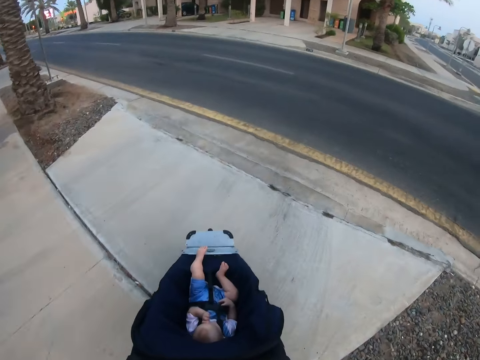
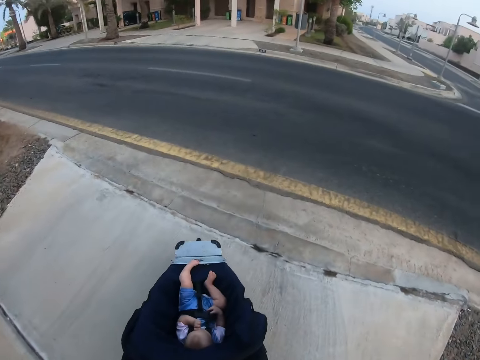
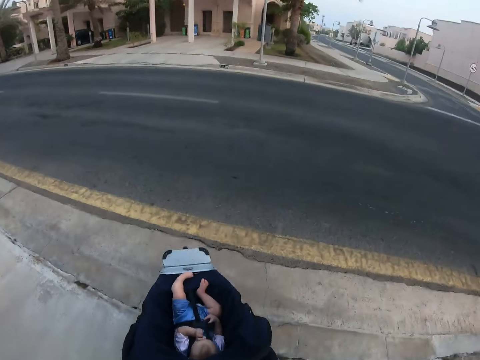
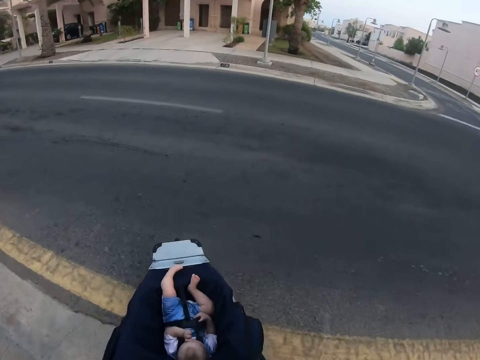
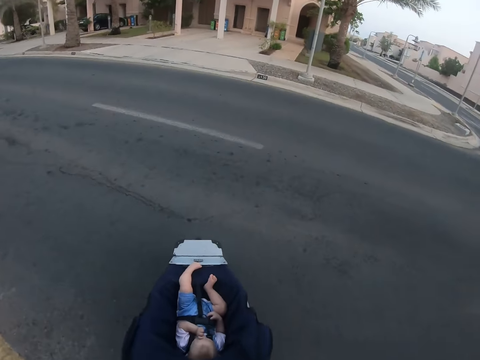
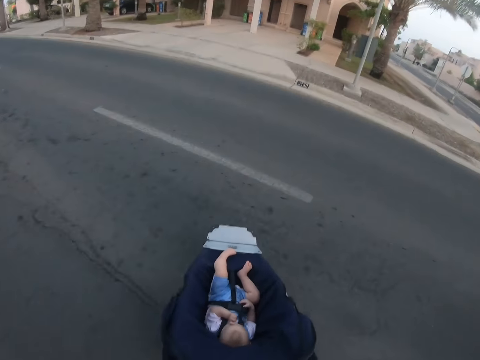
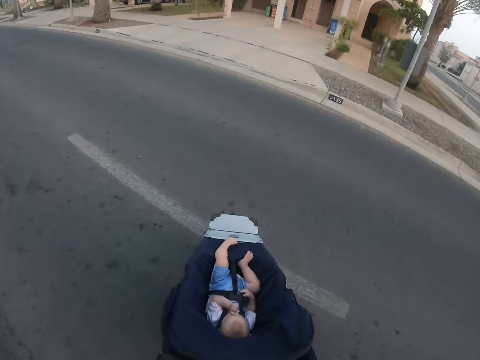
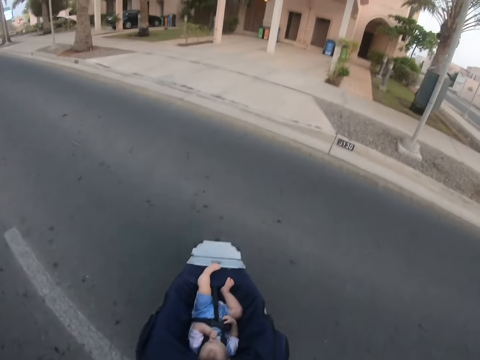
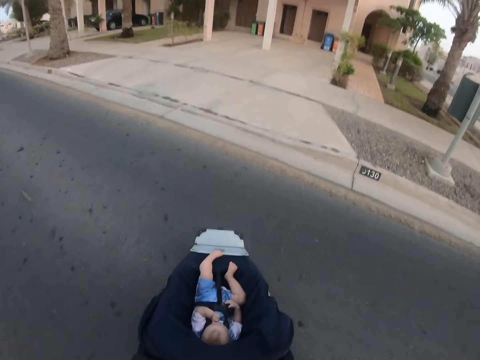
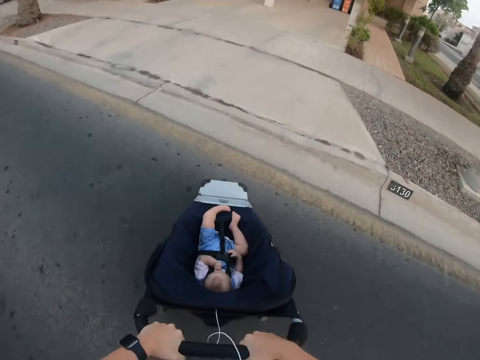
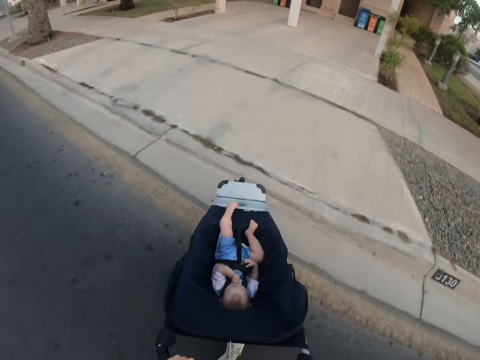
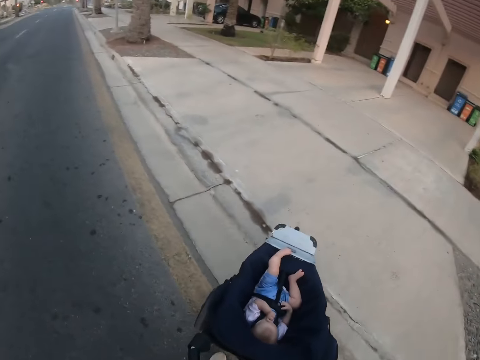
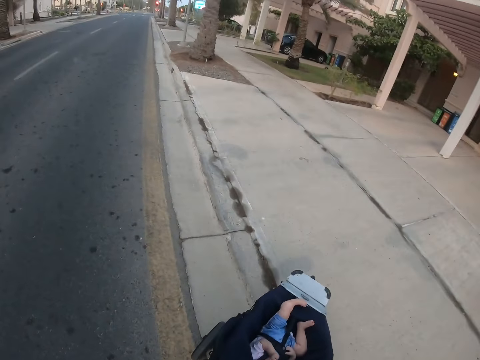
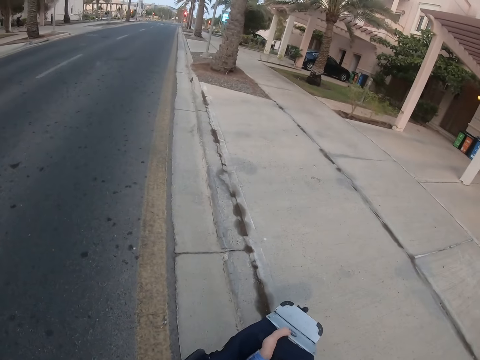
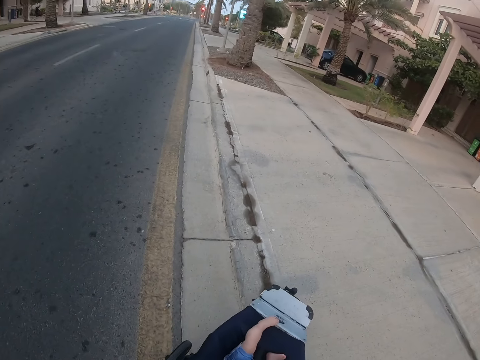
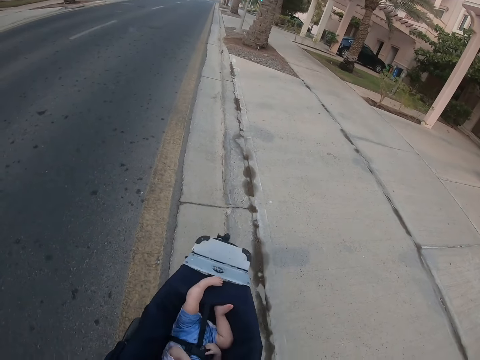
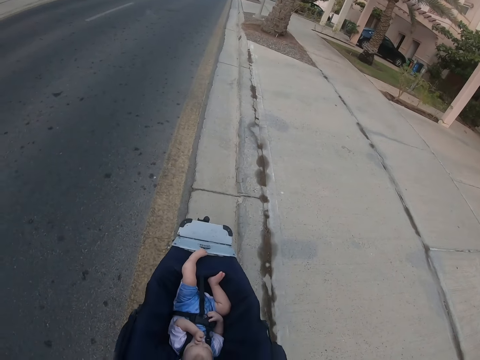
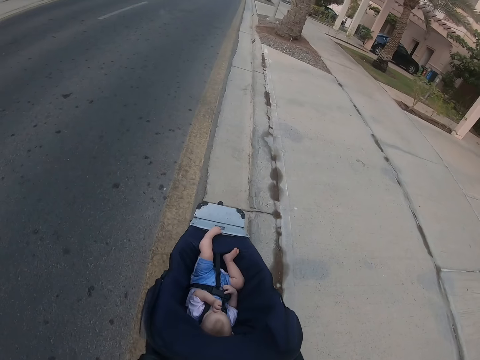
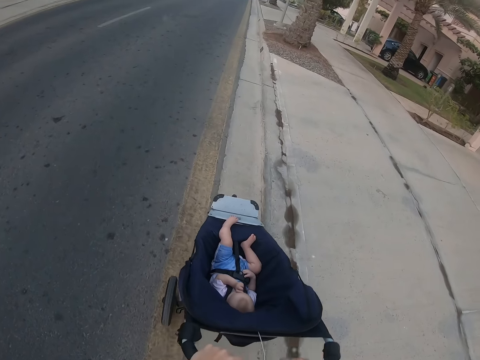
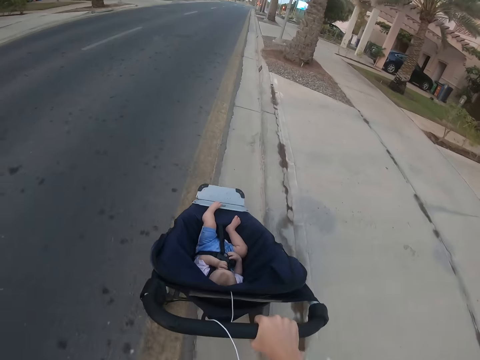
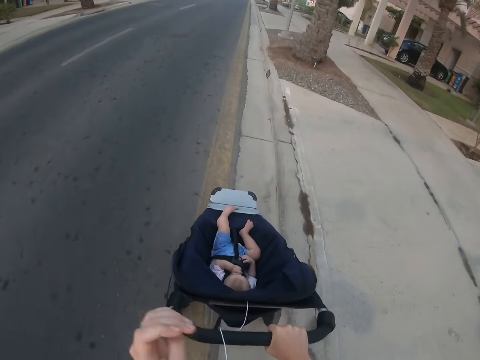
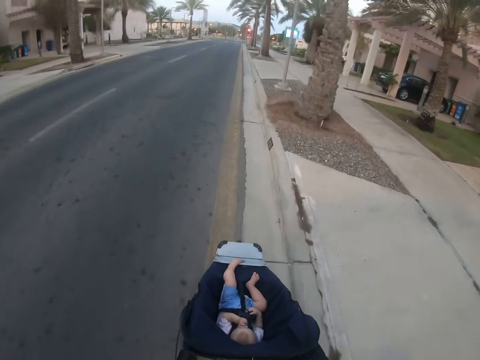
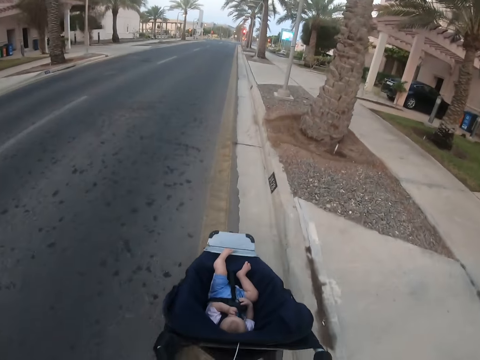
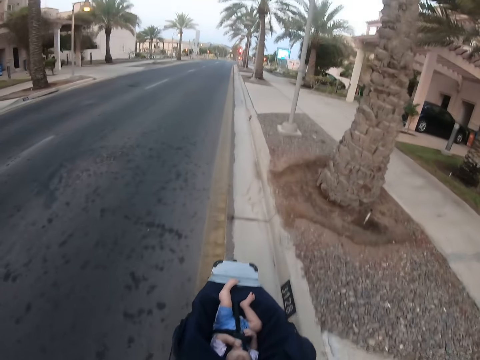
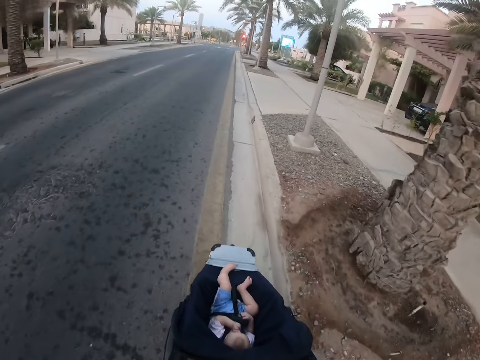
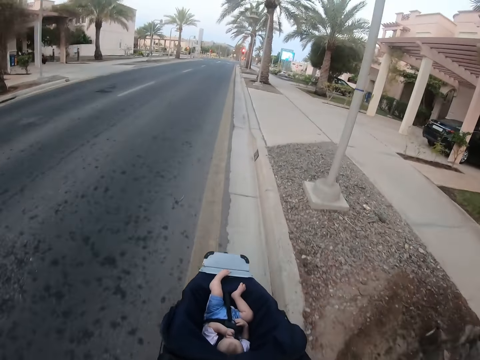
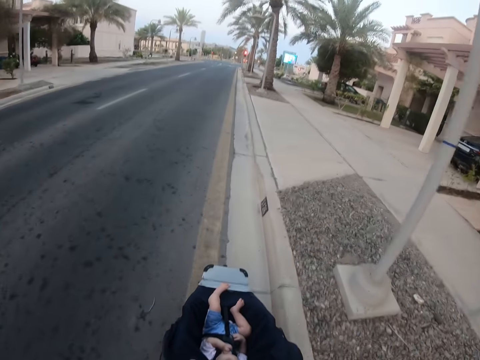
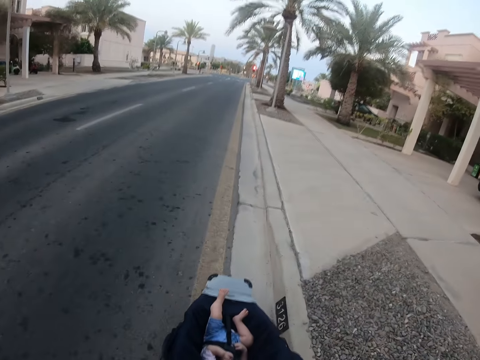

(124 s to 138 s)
The camera wearer pushes the baby stroller. They cross a tarmac road. They look around. They turn the baby stroller and push the baby stroller.

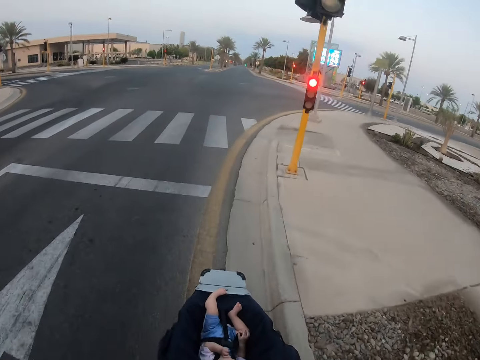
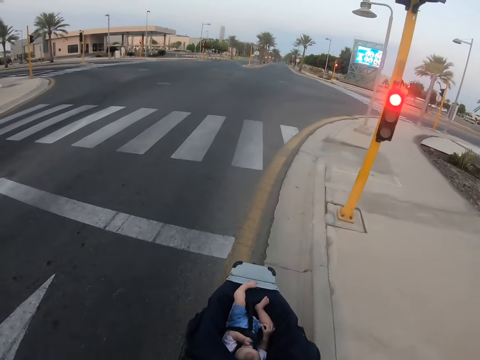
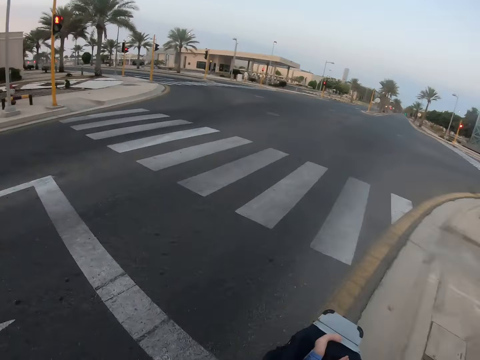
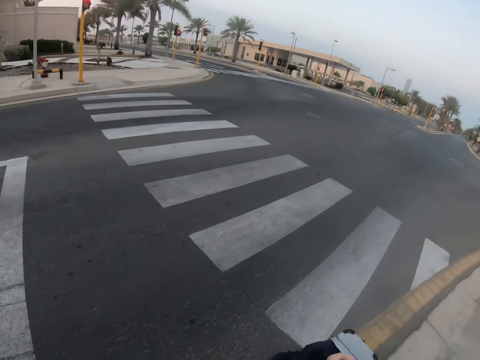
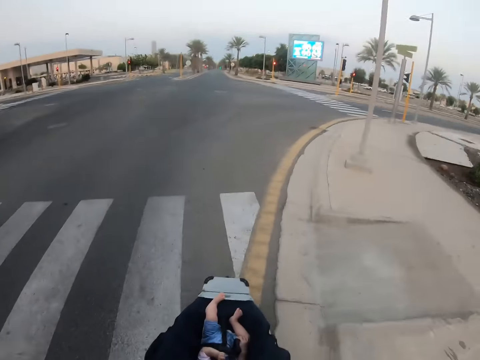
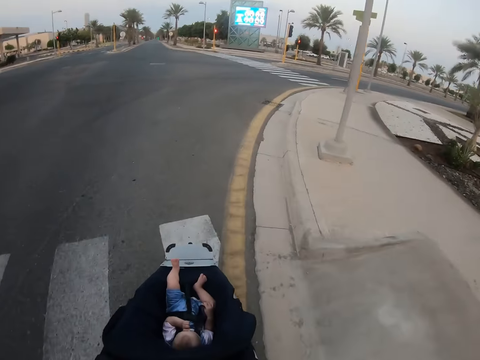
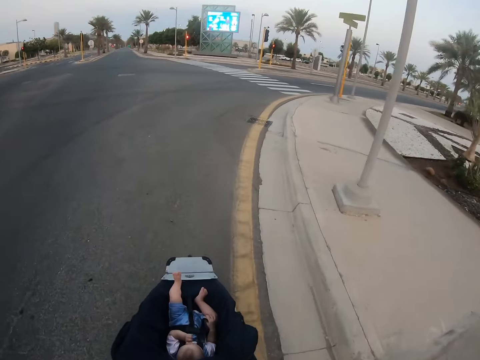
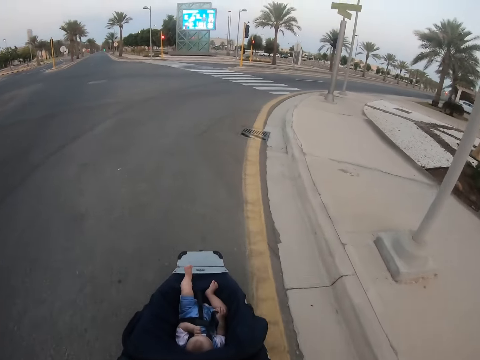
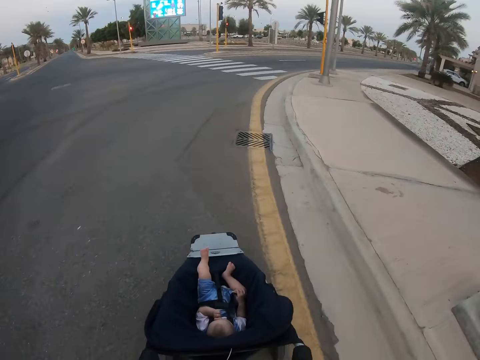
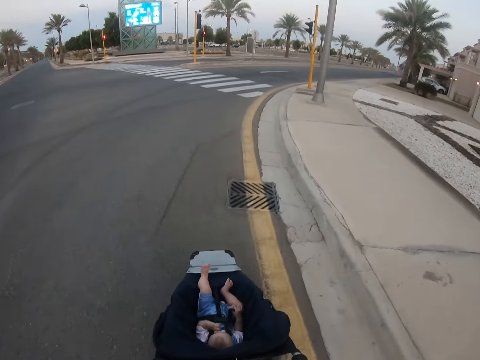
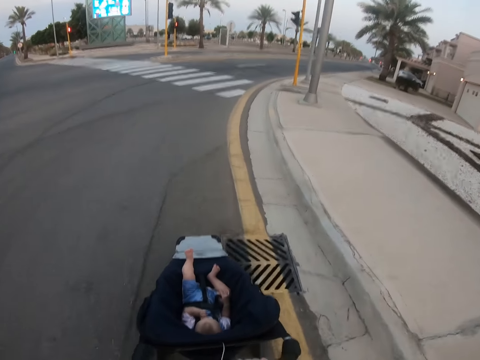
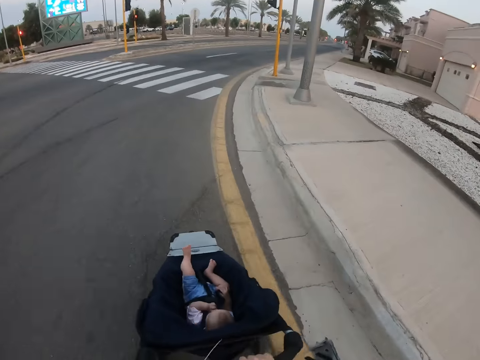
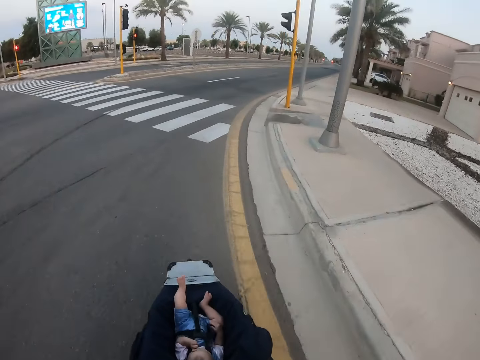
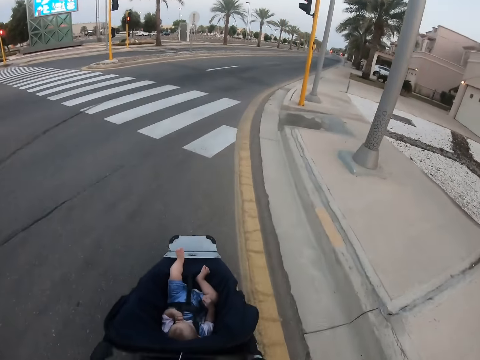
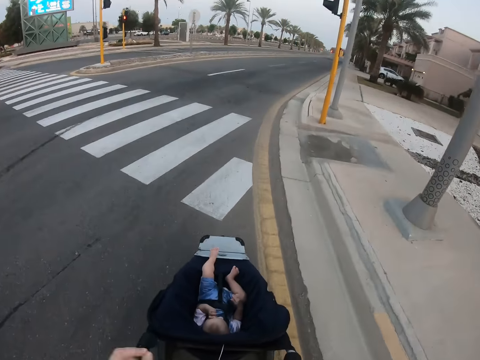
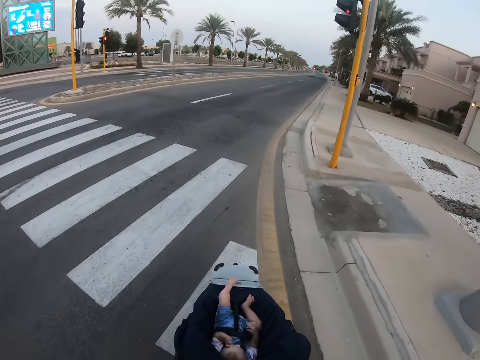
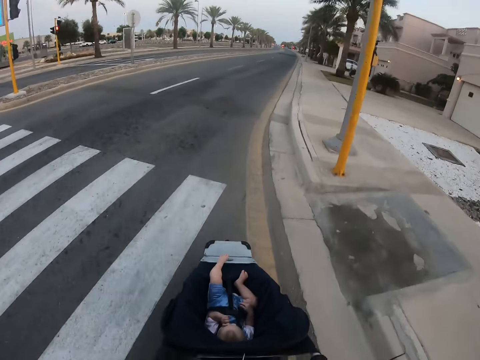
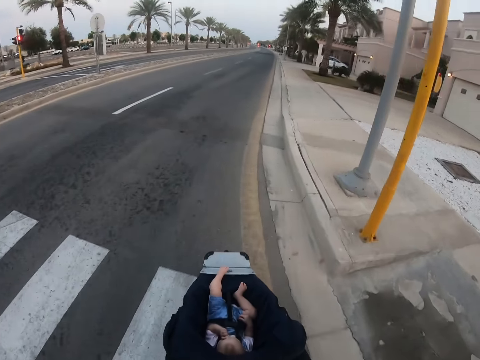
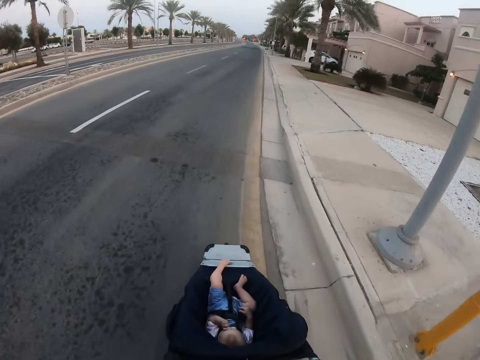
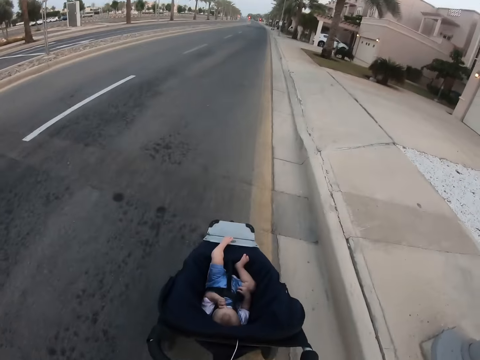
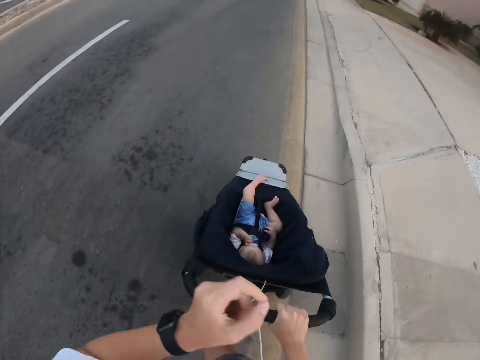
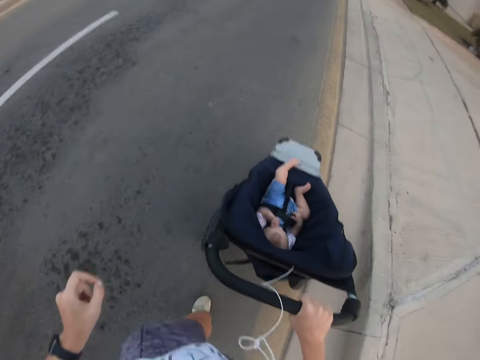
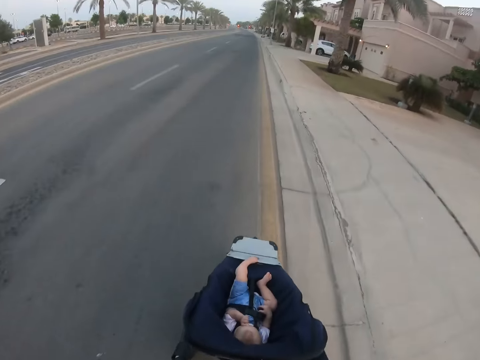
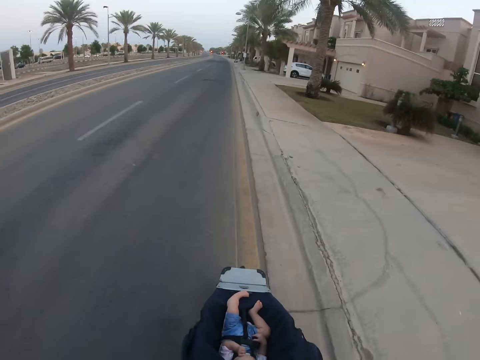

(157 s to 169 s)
The camera wearer looks around. They push the baby stroller. They stare at the baby. They push the baby stroller.
